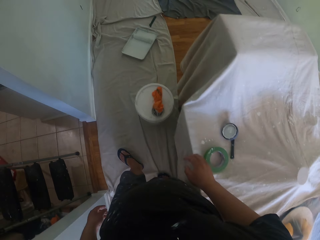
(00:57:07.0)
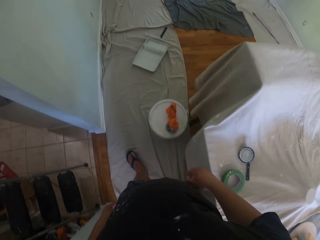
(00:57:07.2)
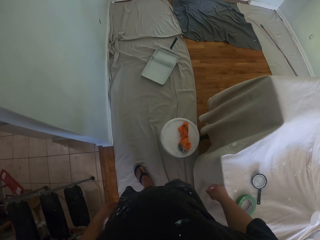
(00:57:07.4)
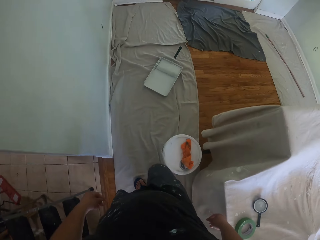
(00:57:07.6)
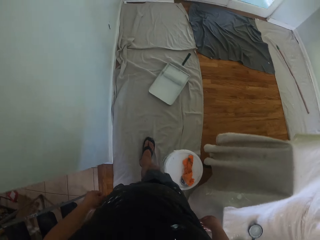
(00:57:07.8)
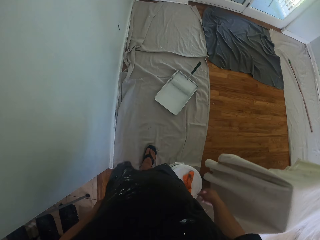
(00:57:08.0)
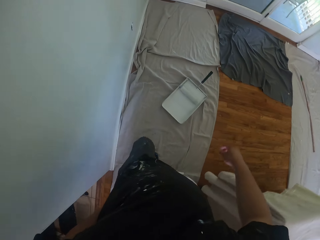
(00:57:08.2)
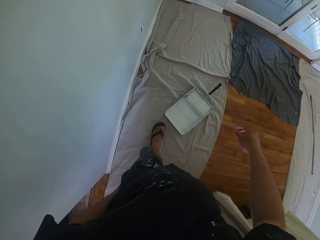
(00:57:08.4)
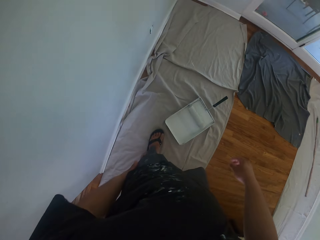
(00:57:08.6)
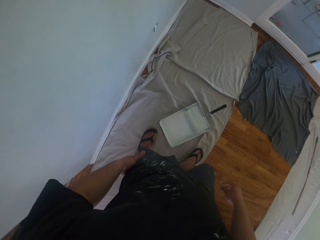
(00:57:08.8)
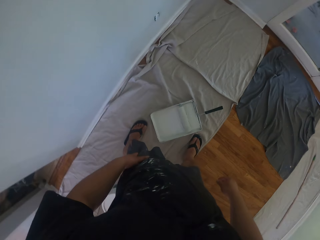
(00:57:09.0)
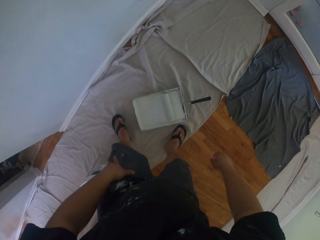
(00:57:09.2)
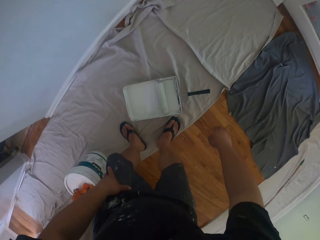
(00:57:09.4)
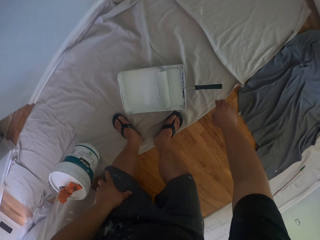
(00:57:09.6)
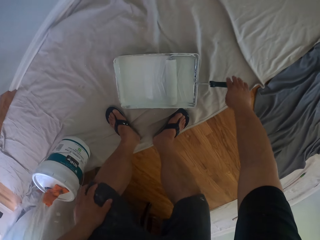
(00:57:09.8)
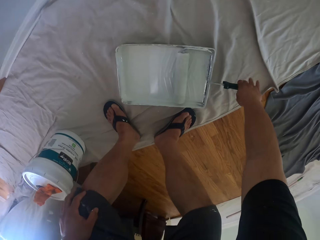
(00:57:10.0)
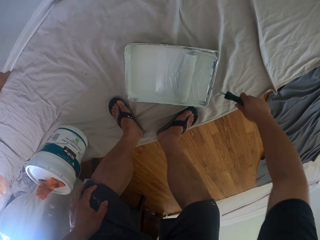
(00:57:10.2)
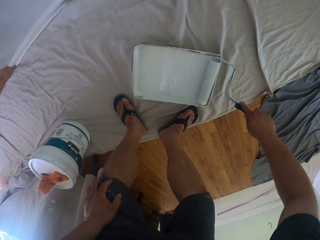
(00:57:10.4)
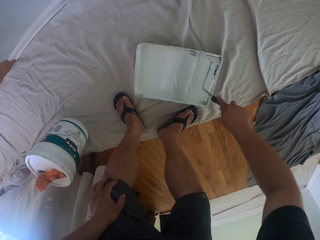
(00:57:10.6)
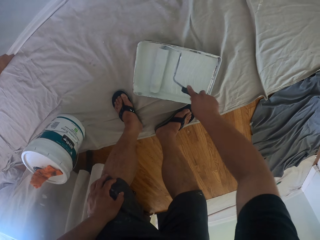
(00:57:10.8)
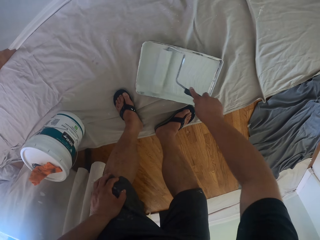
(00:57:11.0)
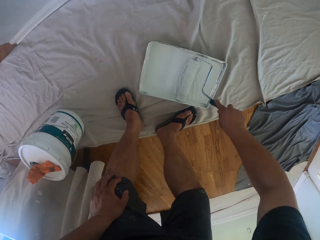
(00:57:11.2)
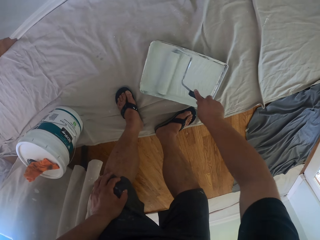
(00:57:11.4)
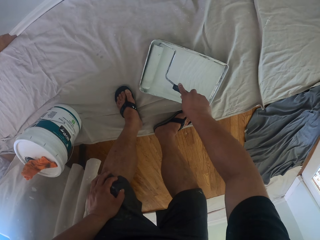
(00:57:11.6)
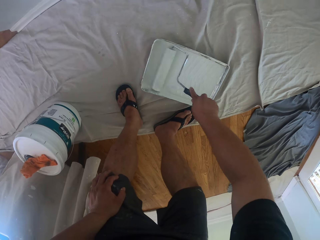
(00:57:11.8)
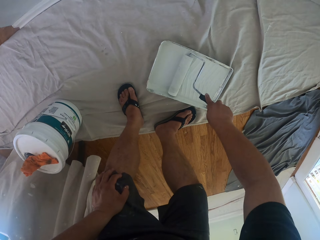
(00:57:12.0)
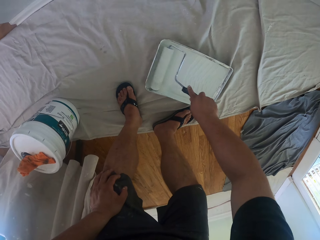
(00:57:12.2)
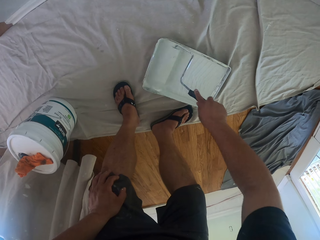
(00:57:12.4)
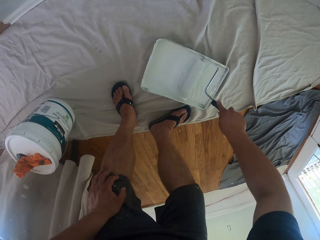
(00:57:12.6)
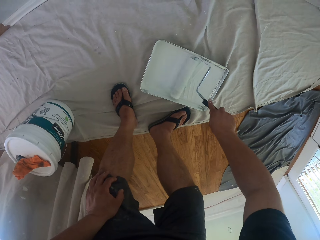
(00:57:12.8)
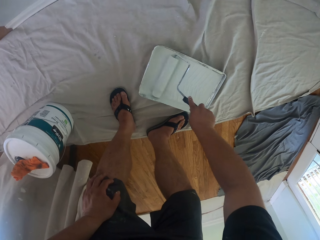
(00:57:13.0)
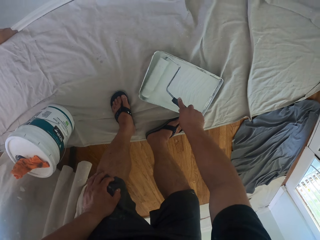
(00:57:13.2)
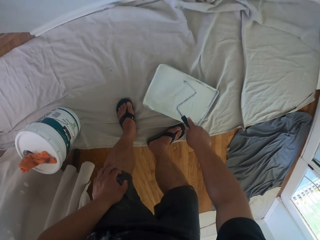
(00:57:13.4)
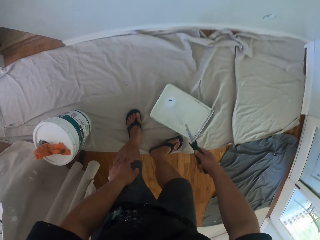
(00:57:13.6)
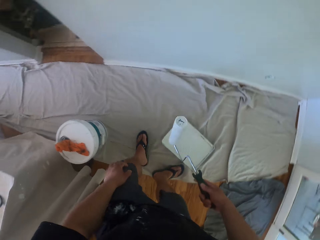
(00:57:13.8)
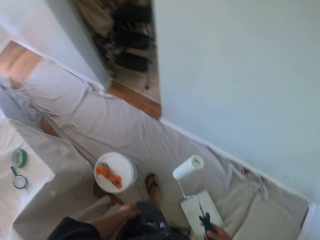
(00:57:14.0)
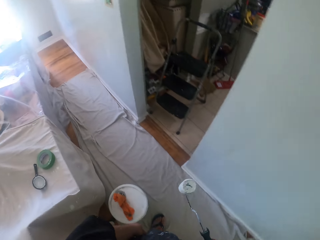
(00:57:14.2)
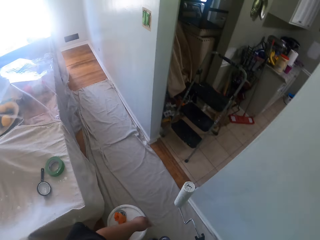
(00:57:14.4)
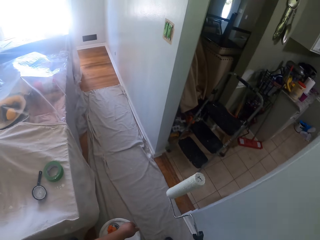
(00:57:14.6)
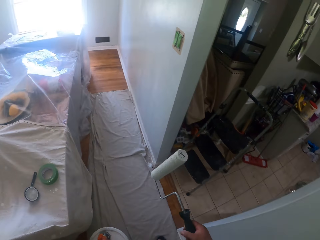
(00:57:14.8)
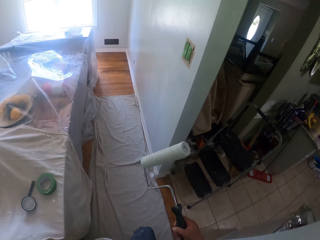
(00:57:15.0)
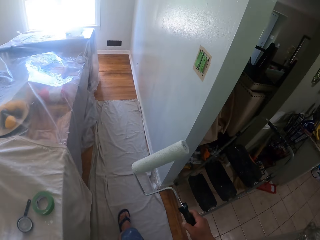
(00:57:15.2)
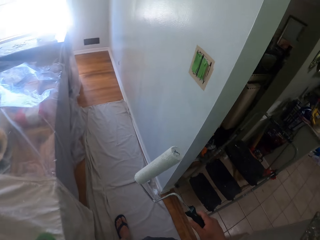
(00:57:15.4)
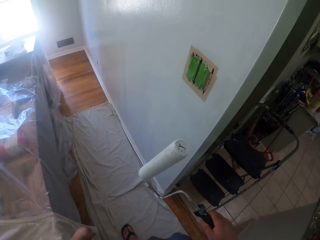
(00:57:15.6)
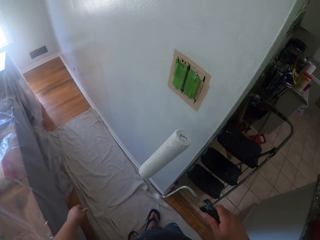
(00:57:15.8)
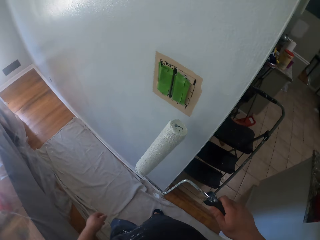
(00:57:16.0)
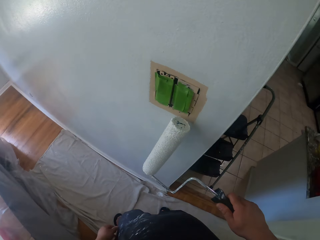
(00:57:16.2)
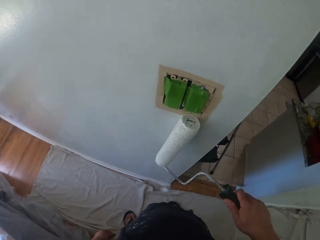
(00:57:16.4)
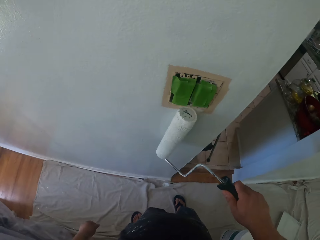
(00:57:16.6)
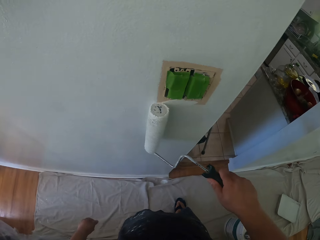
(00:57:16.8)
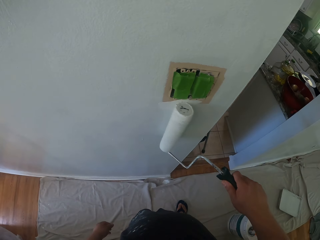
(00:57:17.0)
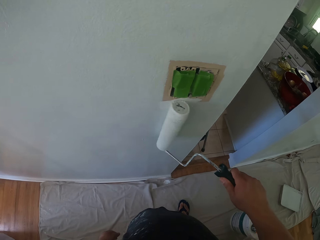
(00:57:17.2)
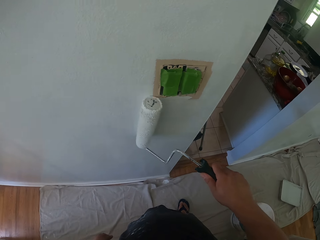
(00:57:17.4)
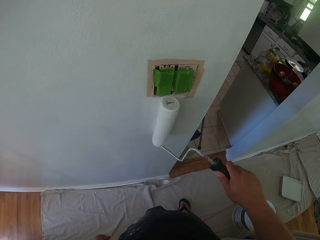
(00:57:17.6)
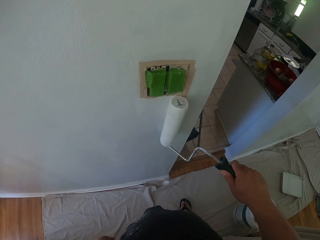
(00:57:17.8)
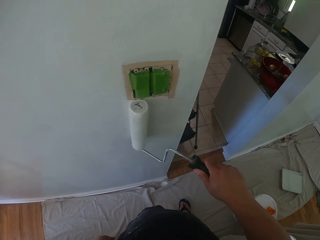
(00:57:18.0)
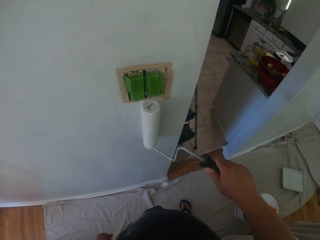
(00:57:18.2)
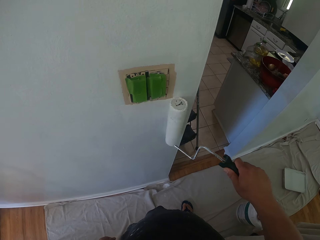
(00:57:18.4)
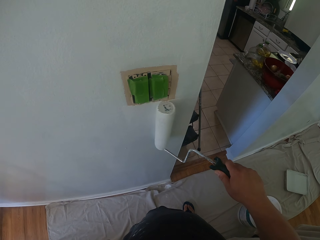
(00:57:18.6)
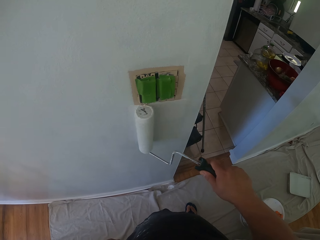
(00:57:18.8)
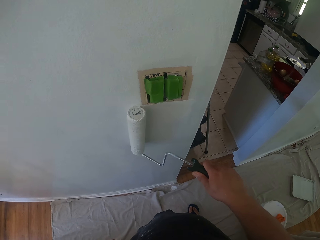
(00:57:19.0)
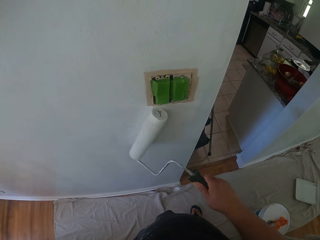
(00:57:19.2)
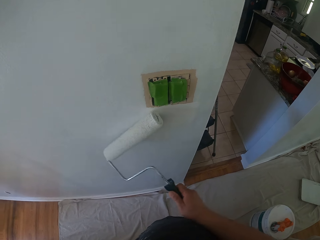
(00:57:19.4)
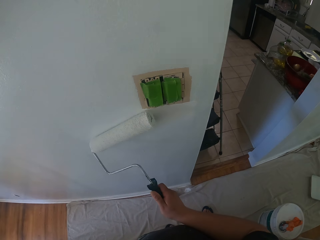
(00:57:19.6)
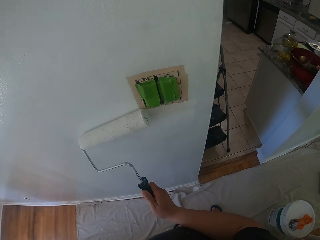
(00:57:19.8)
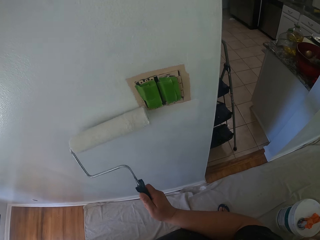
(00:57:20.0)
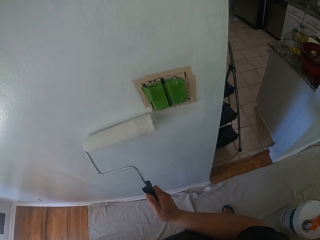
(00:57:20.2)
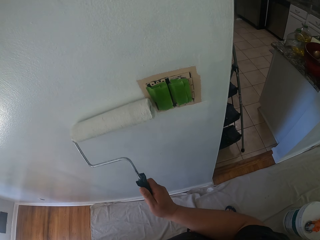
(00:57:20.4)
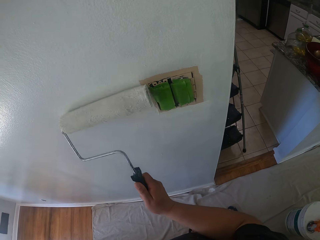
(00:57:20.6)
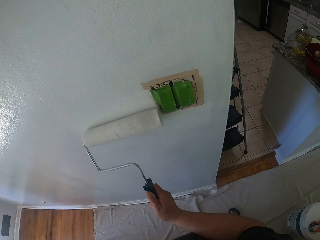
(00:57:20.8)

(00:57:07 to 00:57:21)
The camera wearer drops the tape on the cabinet top. They walk around the house. They pick up a paint roller. They roll the paint roller in paint on the paint tray. They paint the edge of the light switch with the paint roller.

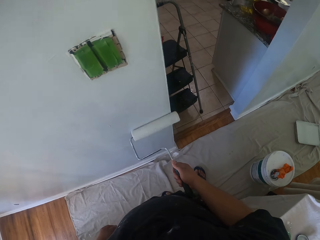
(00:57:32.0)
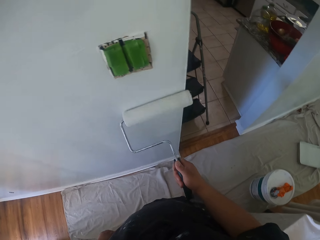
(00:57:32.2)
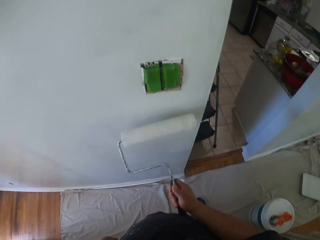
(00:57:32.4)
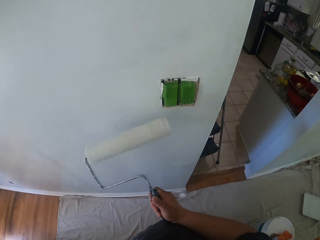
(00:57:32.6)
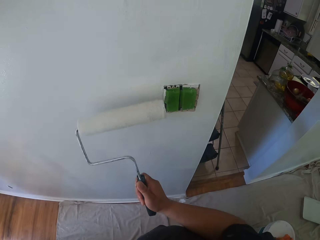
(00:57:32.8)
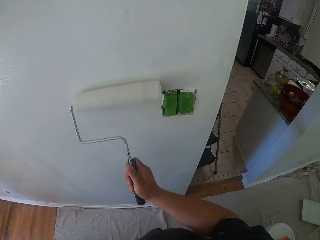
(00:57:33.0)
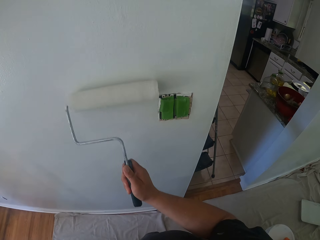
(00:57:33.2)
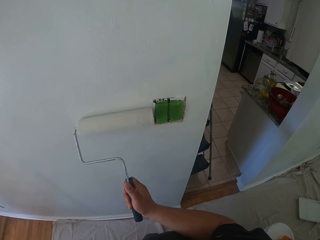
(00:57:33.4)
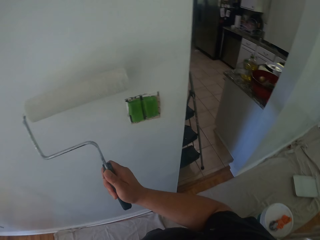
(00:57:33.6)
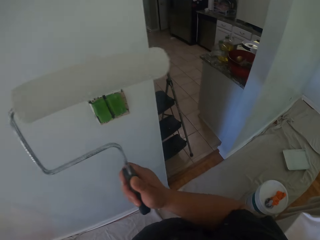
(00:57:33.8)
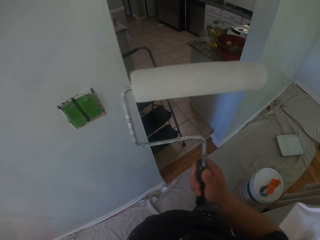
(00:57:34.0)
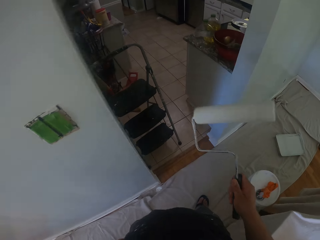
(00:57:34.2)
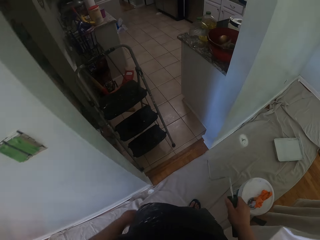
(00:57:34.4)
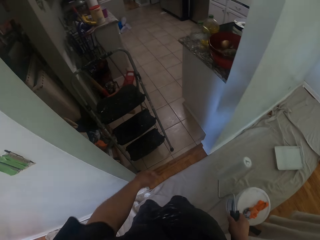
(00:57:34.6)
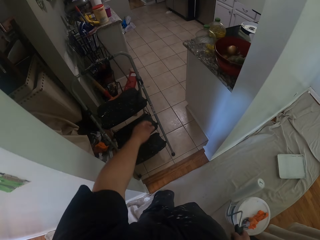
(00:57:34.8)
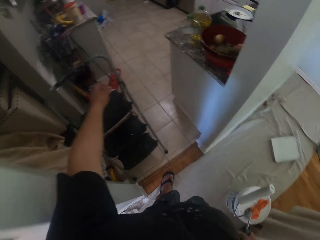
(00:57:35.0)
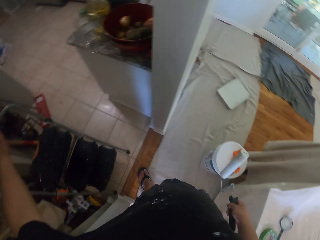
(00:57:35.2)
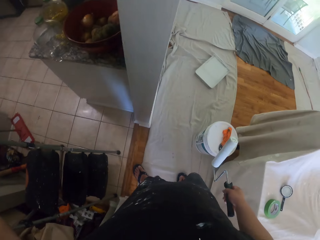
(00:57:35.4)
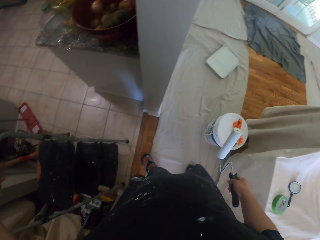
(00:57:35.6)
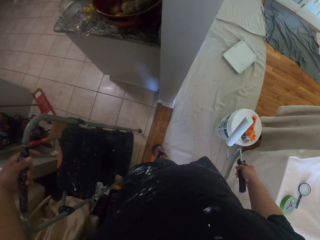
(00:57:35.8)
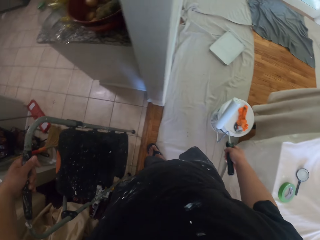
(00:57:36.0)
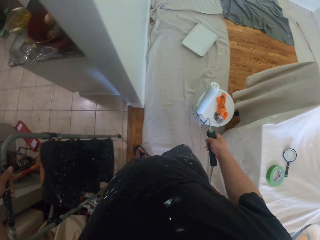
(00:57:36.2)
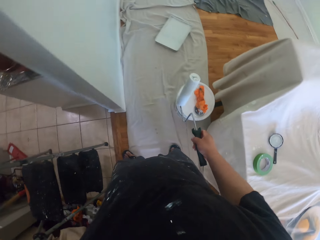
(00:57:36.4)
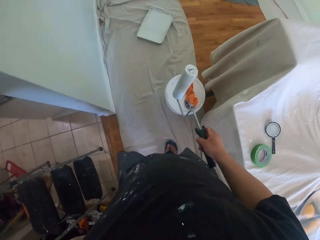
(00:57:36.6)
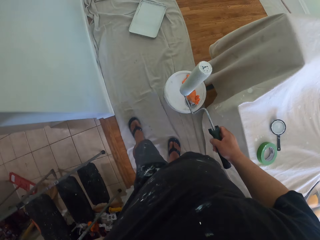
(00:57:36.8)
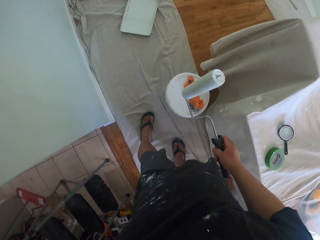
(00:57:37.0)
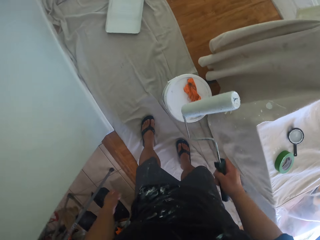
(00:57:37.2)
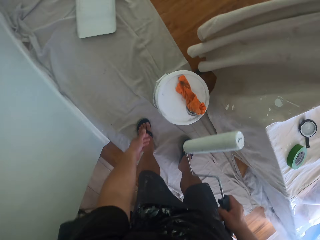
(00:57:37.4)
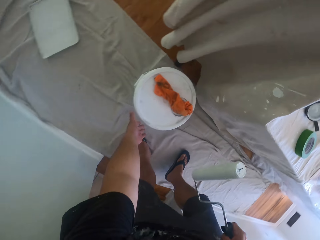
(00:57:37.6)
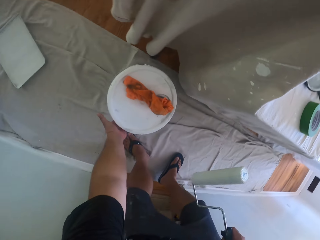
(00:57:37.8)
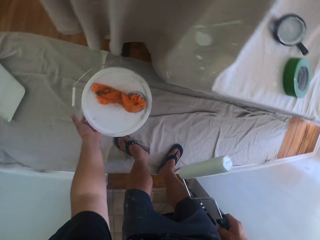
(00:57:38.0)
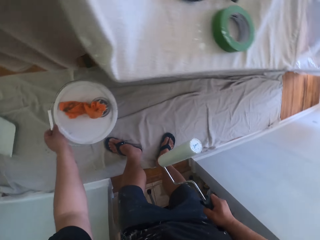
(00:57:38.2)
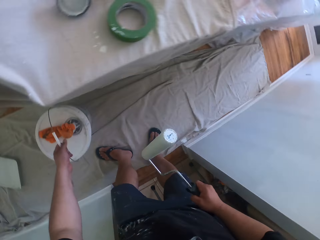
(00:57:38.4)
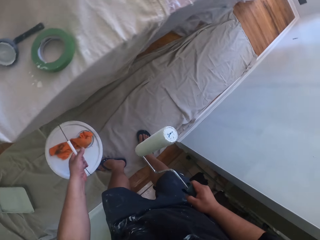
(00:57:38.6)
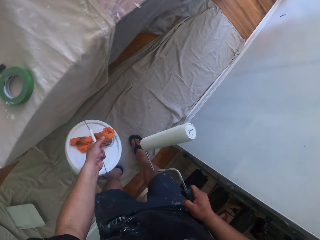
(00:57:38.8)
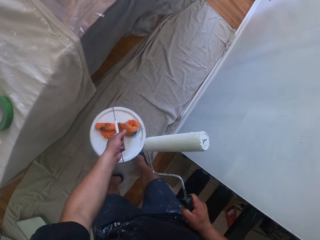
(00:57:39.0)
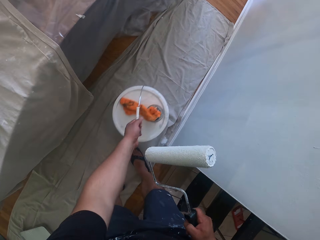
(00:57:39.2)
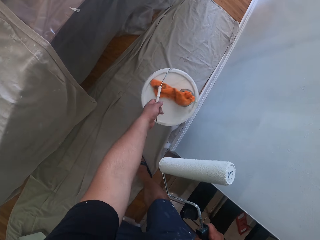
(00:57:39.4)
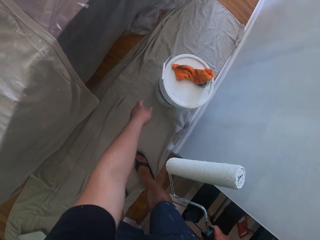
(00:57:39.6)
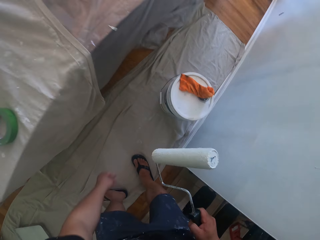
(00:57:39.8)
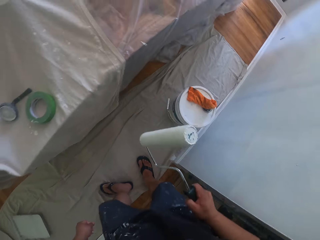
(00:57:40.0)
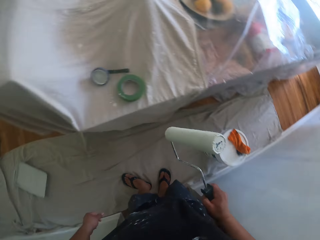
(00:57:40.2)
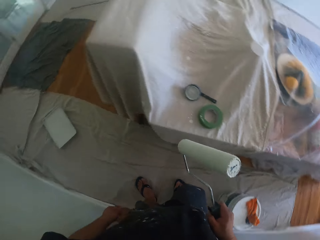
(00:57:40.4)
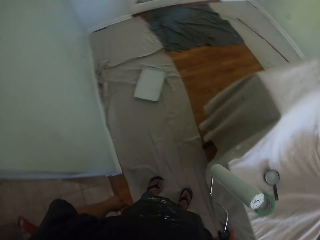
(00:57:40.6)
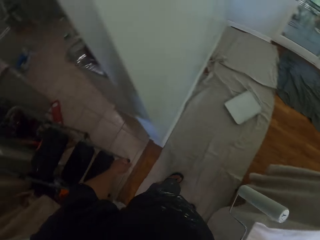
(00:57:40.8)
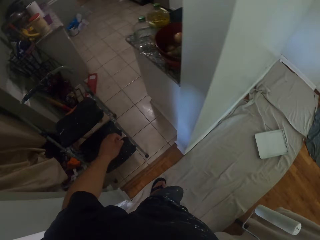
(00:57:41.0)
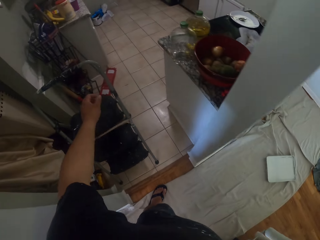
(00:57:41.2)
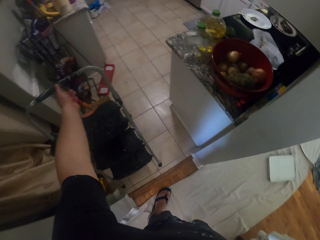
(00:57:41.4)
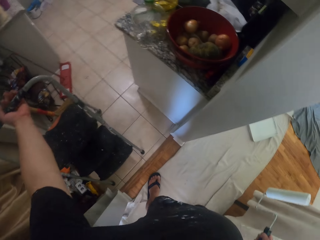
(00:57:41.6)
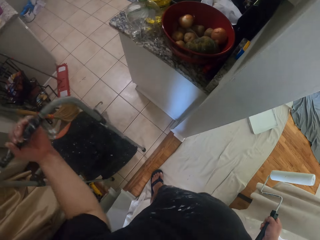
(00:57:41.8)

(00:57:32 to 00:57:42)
The camera wearer moves a stool ladder. He holds the ladder by the wall of the apartment. He takes a bucket. He carries the paint bucket with his left hand. He drops the paint bucket closer to the wall.
